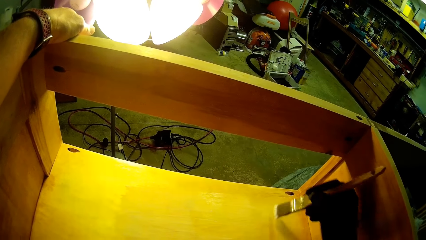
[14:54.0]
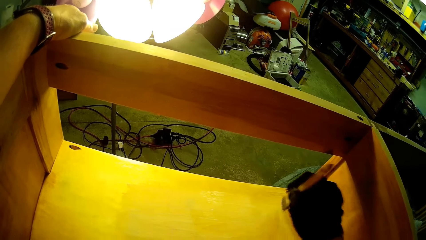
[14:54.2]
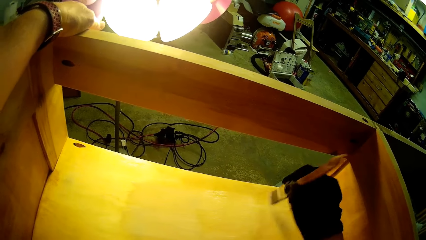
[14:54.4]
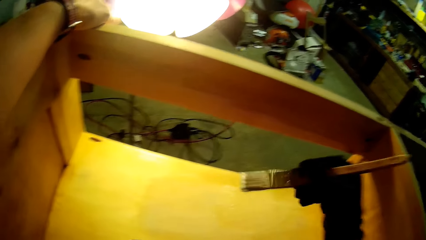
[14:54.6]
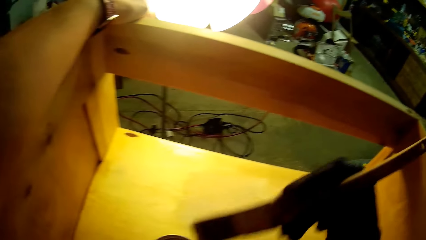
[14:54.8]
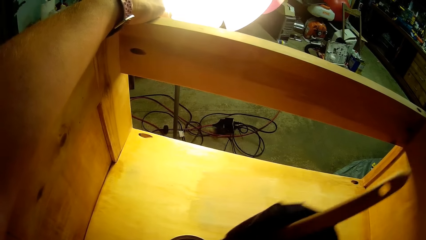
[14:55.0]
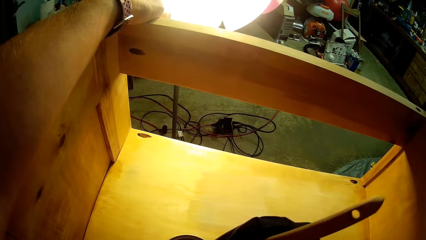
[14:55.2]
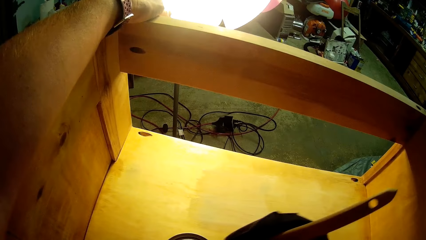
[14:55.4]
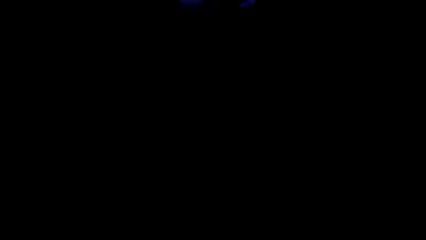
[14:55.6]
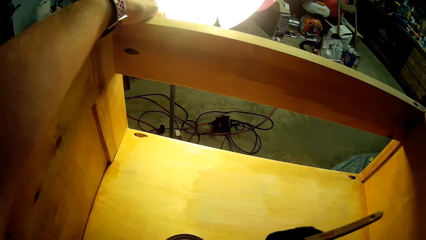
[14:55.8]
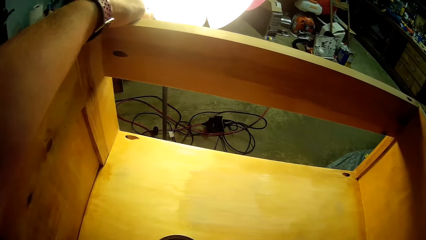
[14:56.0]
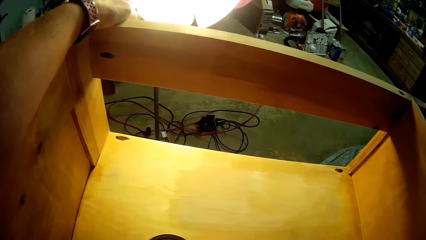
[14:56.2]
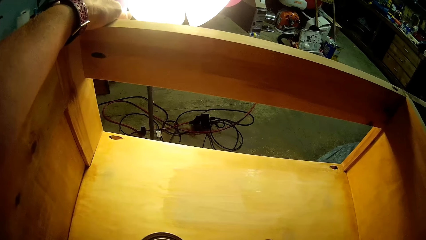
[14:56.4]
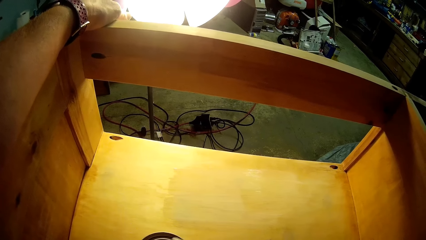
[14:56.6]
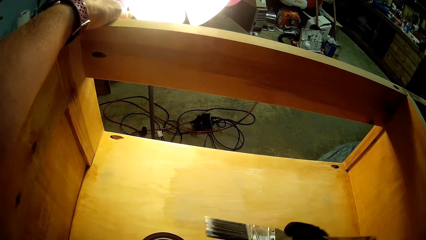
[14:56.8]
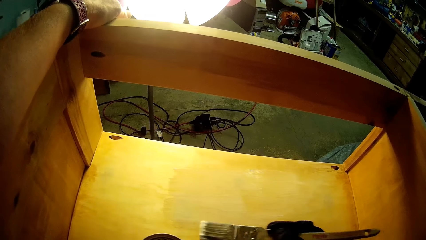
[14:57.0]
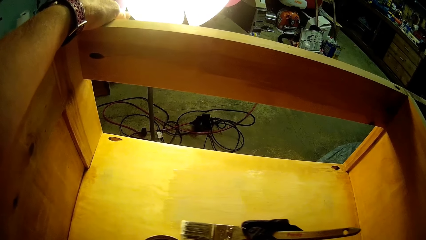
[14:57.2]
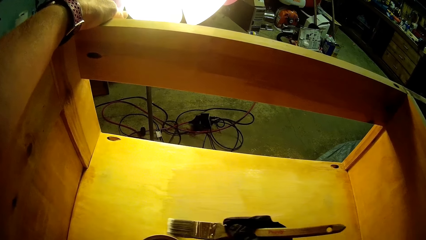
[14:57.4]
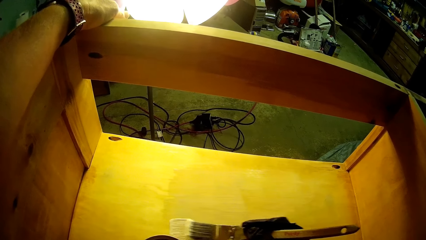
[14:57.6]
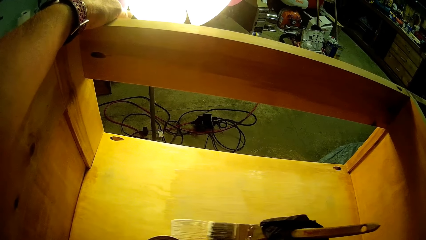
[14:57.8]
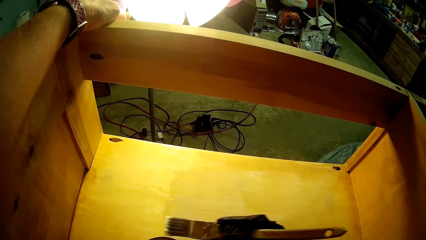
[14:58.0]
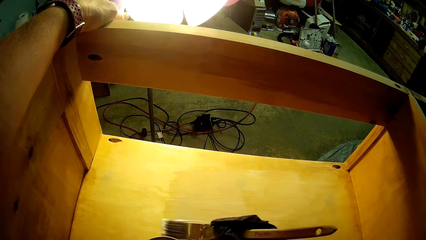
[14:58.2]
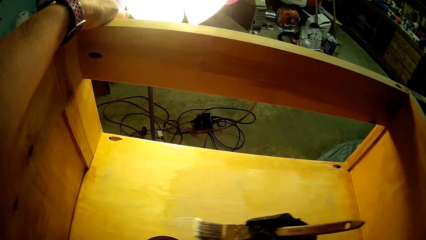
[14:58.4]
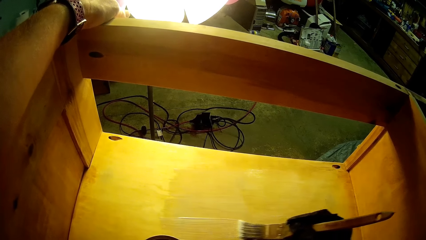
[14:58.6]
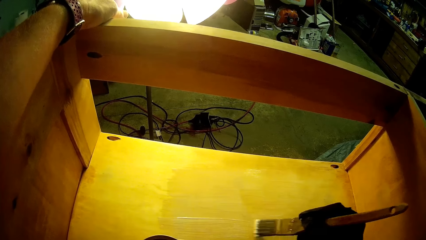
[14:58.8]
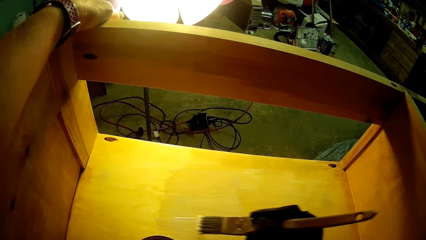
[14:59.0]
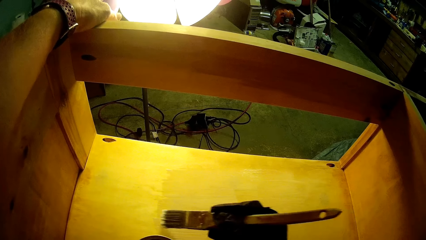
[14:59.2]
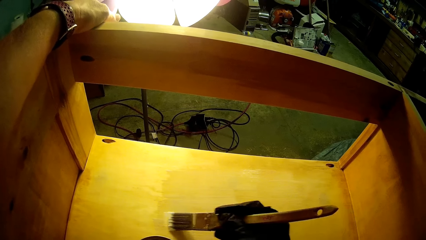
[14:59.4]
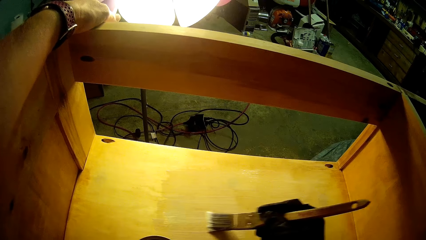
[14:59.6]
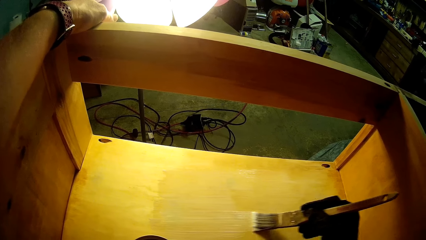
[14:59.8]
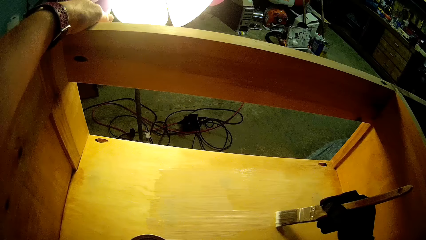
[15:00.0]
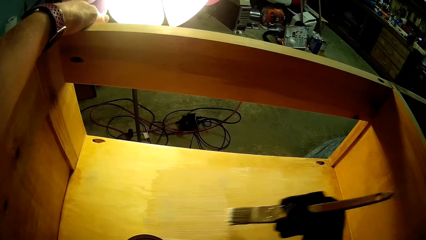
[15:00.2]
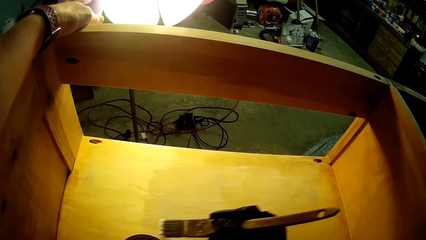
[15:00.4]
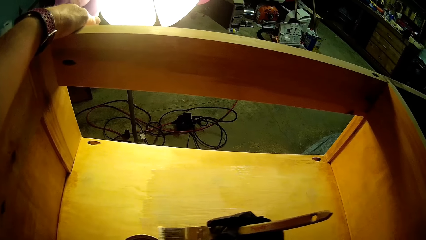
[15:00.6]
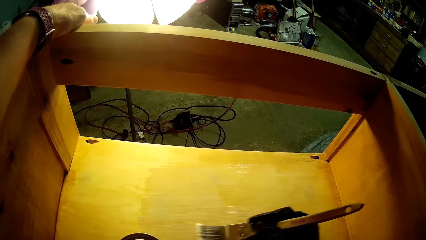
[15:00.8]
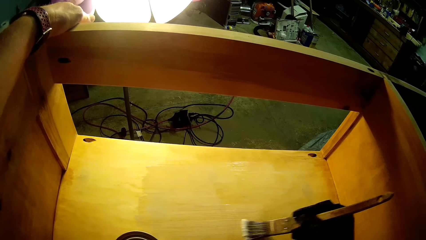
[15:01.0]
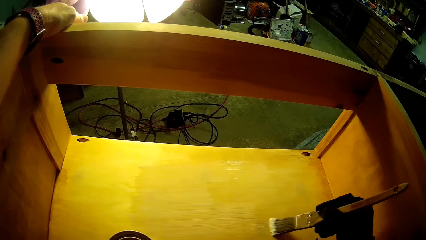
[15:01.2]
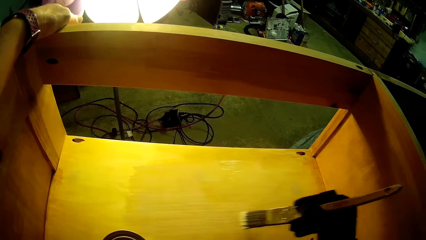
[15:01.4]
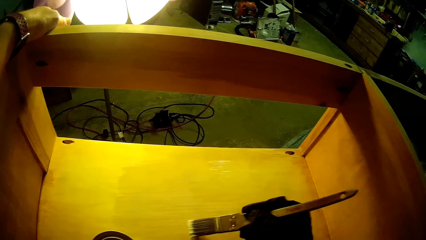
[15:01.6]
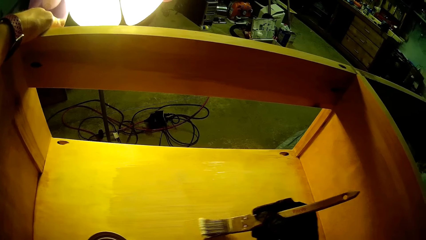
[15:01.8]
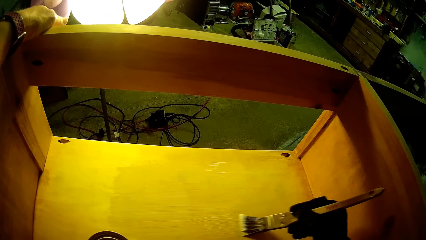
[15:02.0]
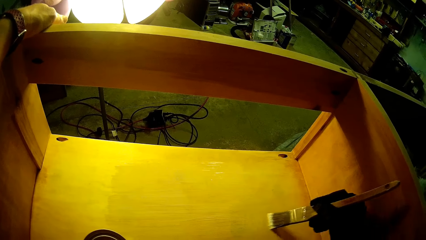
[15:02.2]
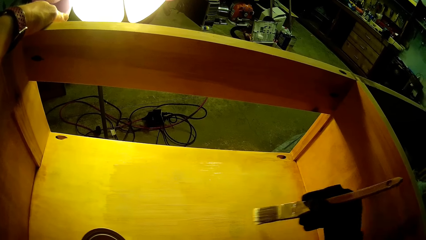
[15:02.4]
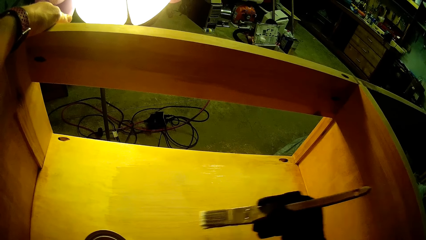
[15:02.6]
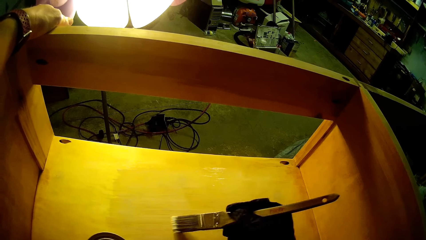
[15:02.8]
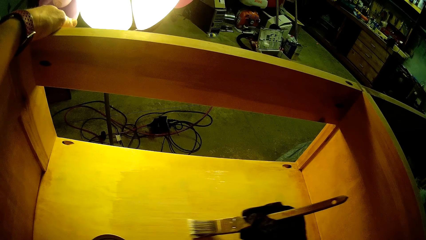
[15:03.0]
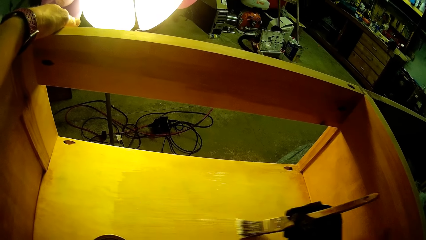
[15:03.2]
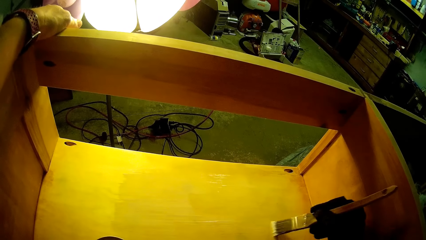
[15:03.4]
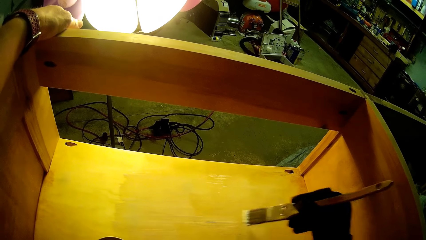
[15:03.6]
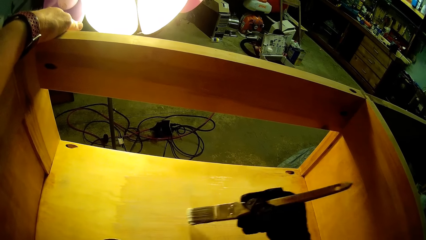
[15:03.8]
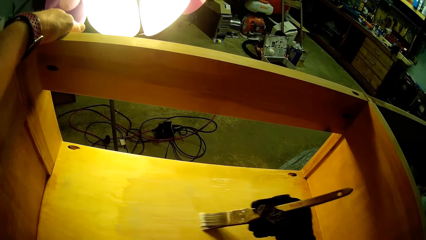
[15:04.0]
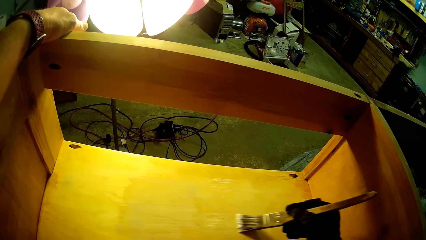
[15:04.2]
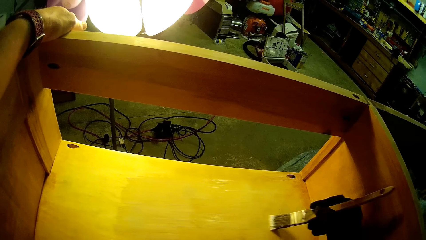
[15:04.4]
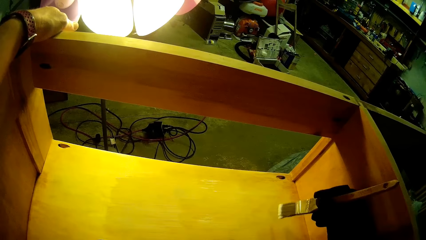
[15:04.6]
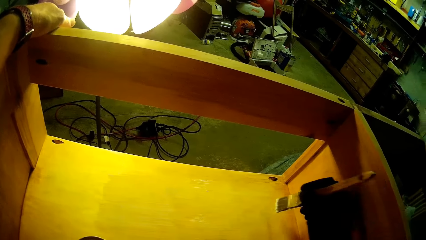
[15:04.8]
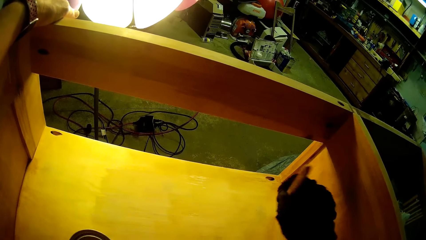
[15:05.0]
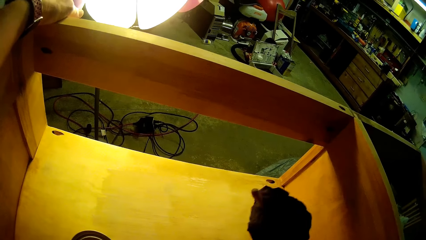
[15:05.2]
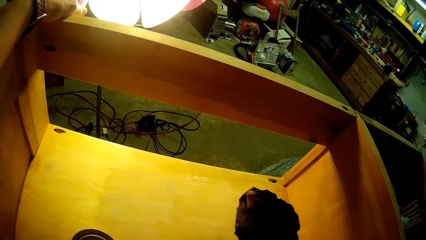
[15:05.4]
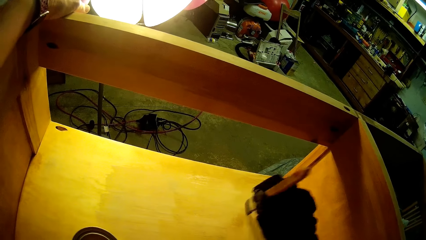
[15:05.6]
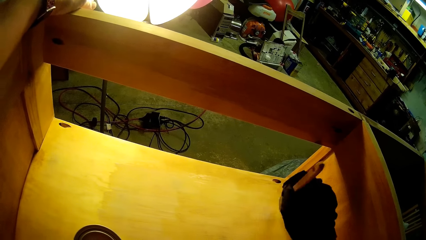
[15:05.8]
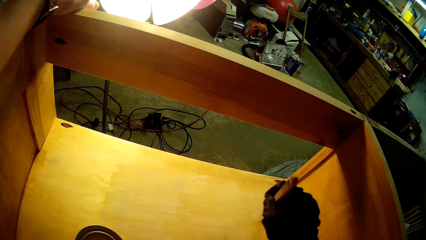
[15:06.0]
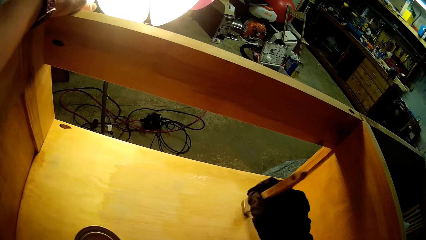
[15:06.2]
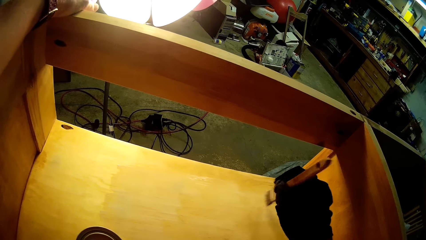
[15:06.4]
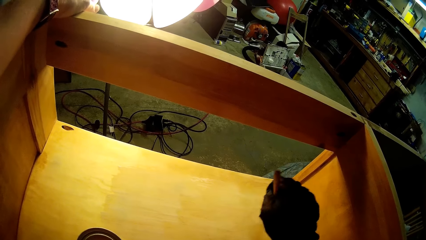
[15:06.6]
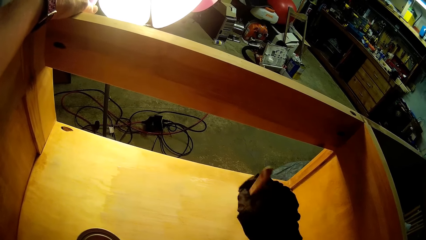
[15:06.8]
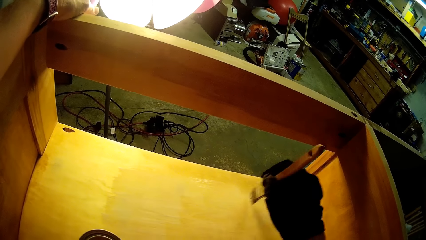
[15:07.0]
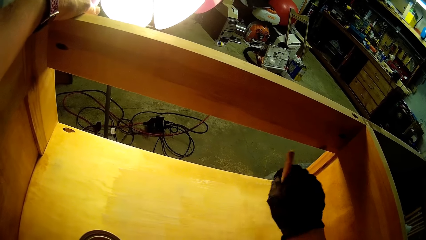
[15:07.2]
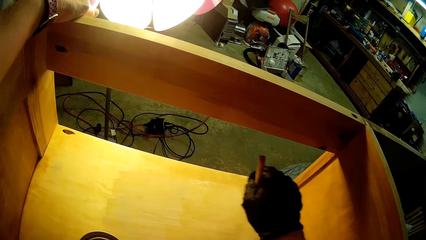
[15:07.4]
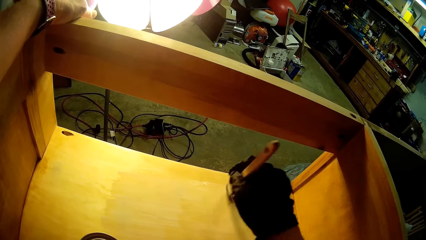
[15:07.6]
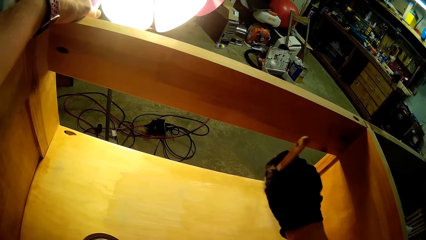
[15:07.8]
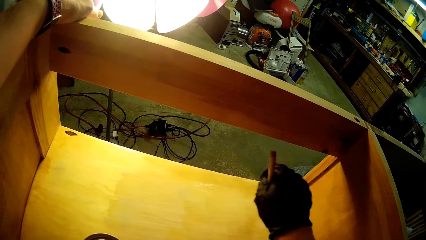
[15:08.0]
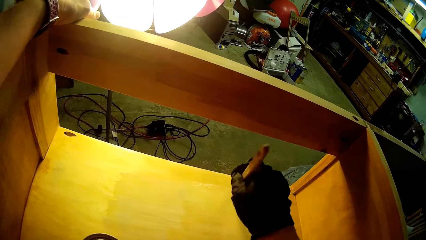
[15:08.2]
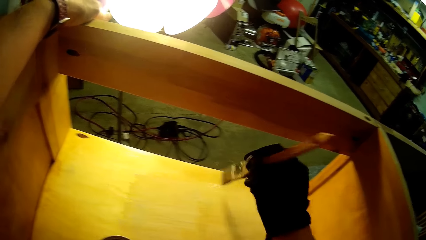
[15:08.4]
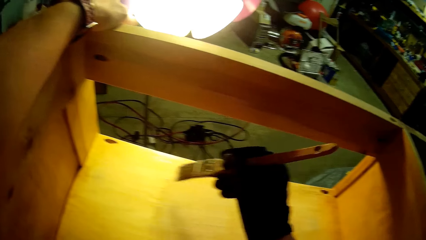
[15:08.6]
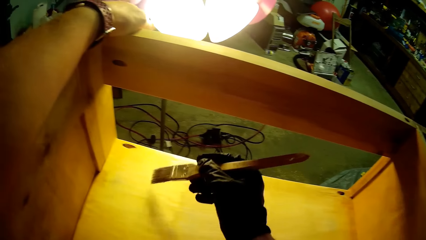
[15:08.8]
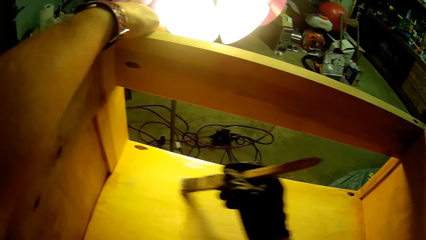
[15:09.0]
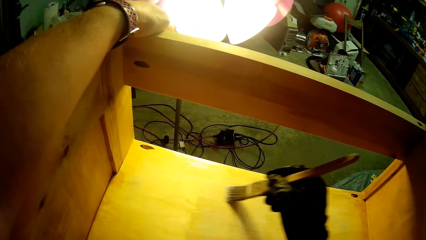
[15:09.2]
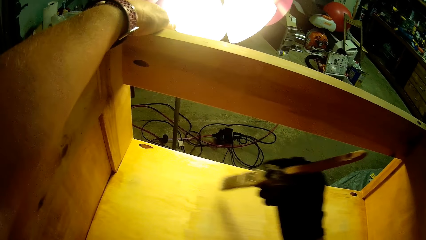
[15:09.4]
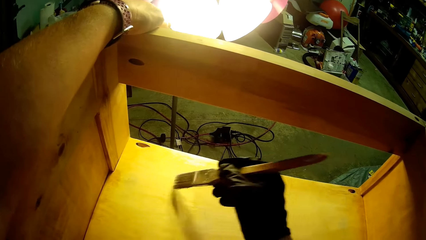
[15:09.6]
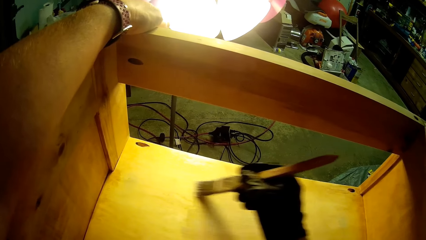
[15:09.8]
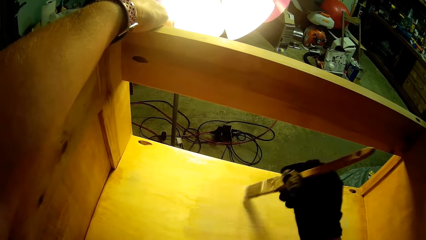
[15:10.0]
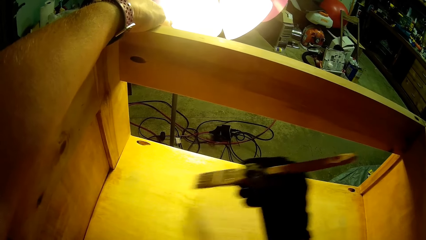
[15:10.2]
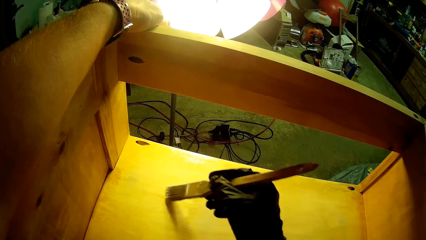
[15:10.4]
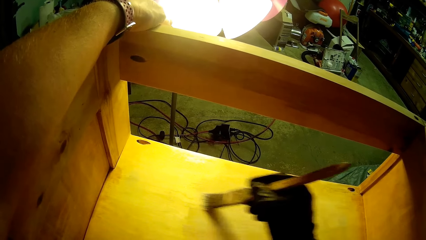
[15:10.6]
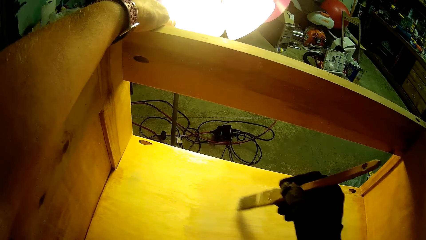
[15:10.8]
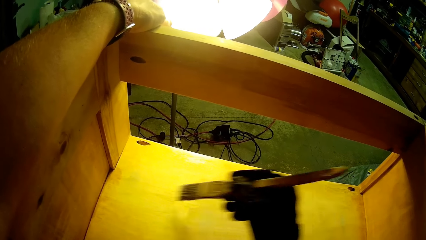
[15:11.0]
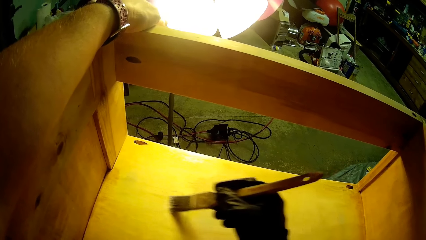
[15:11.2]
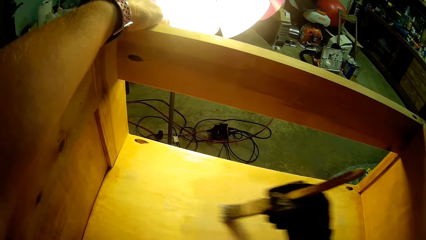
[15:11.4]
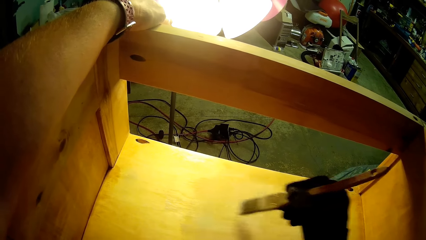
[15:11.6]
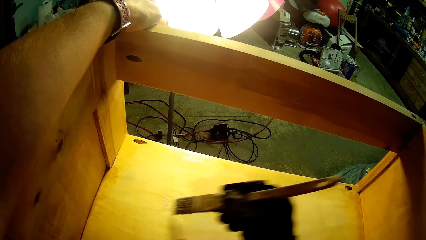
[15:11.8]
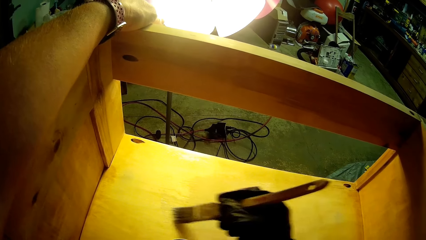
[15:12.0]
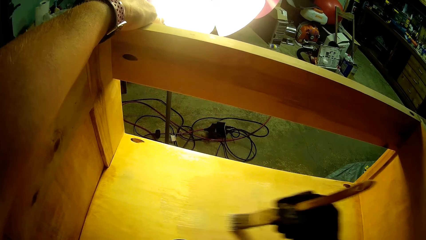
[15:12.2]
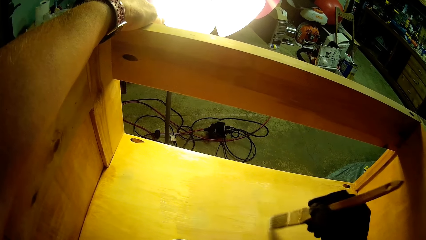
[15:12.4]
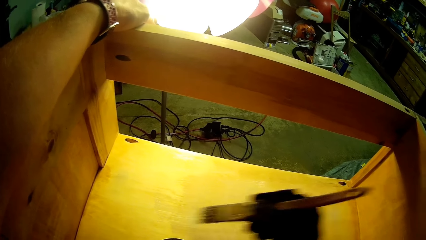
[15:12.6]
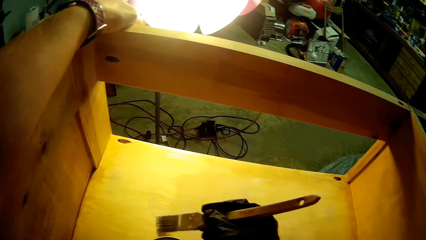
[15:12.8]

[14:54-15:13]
The camera wearer dips the brush in the paint can. They paint the wooden structure. They paint the wooden structure again. They turn the brush.
